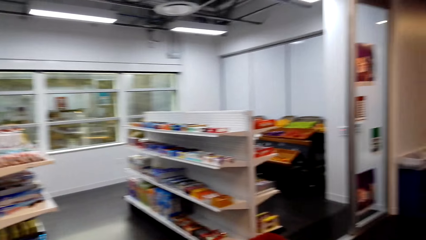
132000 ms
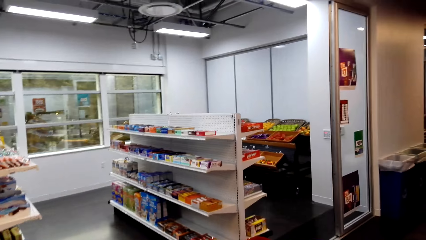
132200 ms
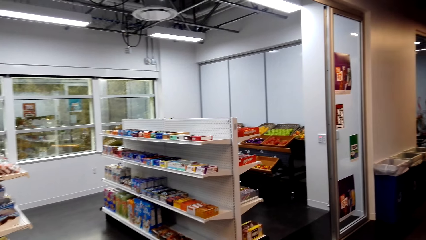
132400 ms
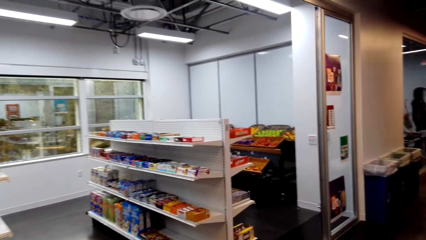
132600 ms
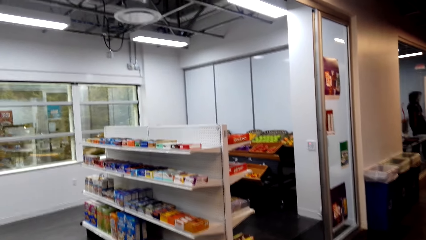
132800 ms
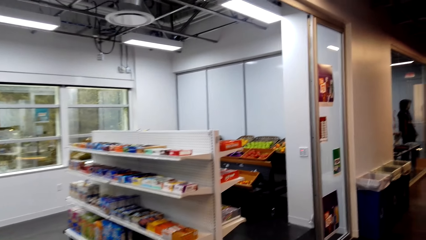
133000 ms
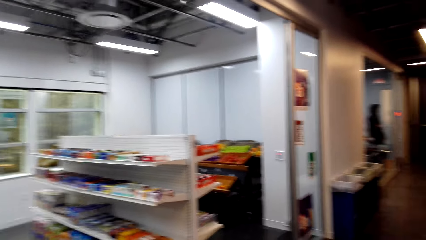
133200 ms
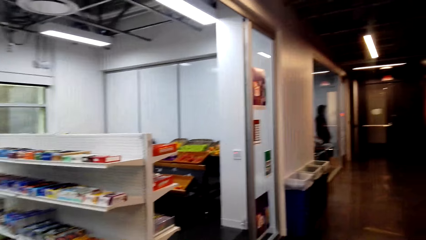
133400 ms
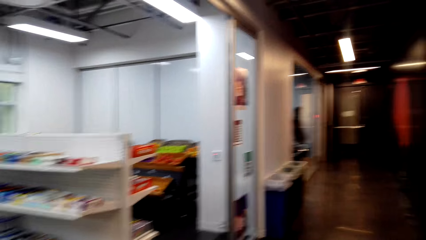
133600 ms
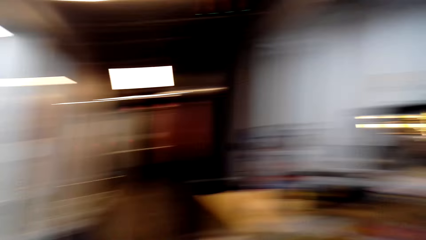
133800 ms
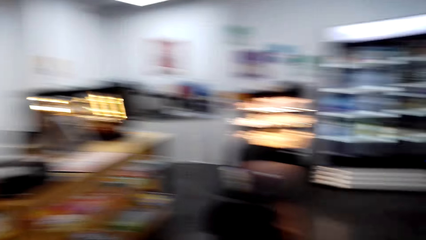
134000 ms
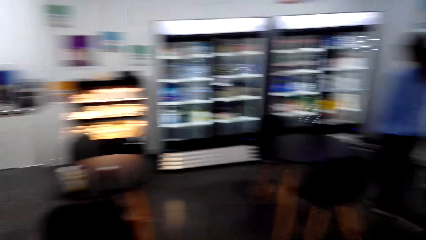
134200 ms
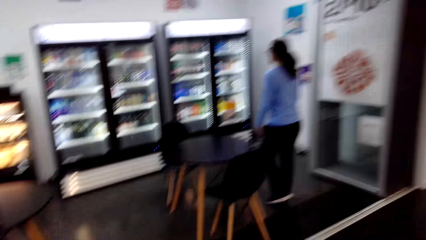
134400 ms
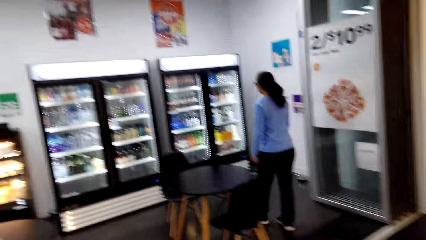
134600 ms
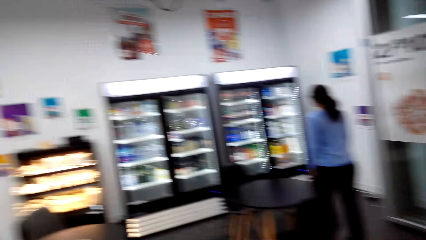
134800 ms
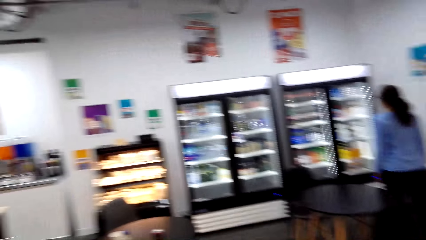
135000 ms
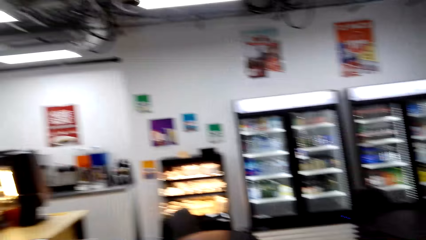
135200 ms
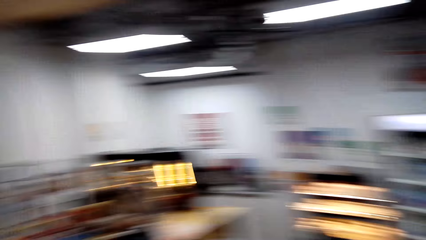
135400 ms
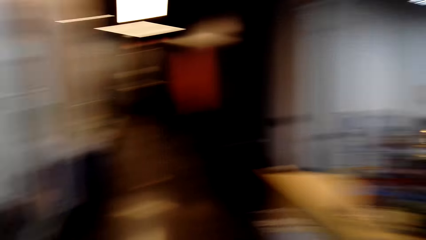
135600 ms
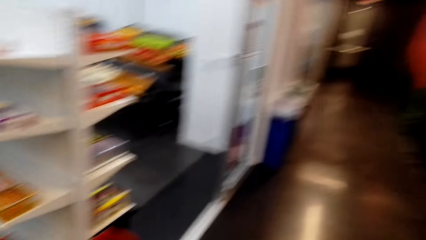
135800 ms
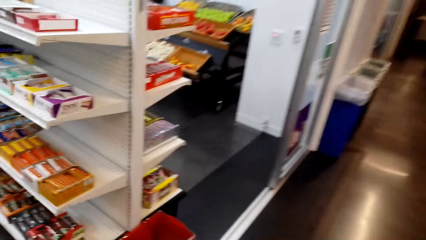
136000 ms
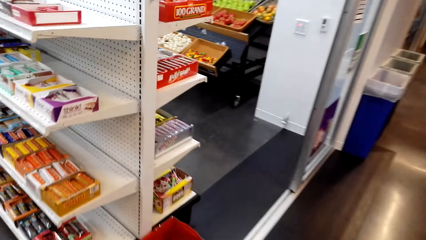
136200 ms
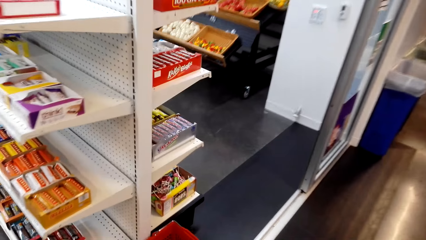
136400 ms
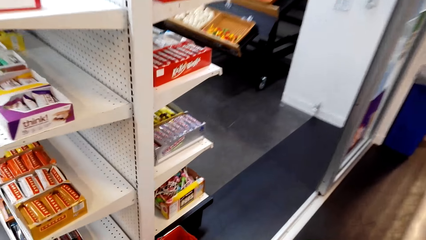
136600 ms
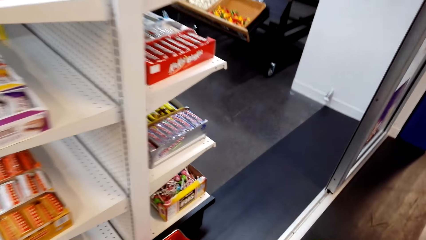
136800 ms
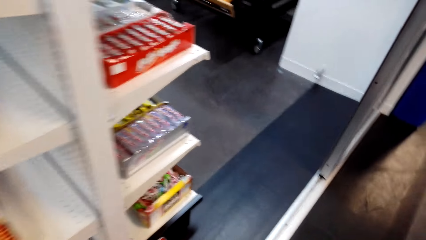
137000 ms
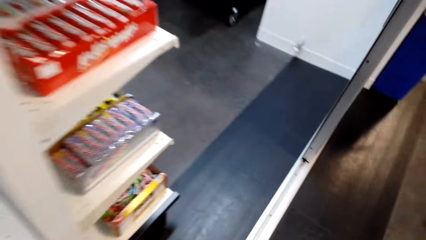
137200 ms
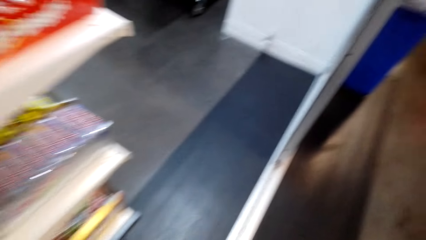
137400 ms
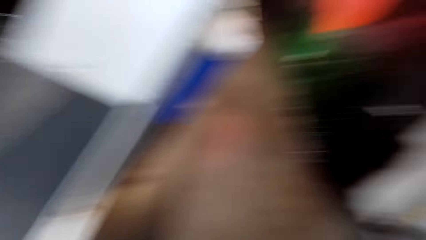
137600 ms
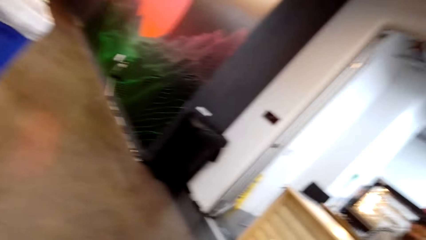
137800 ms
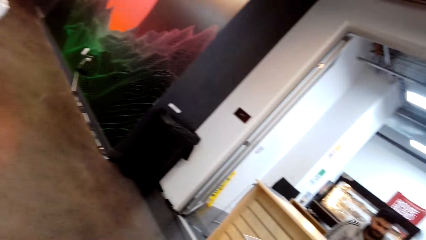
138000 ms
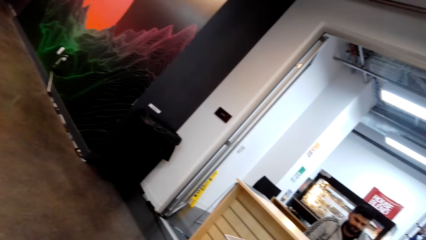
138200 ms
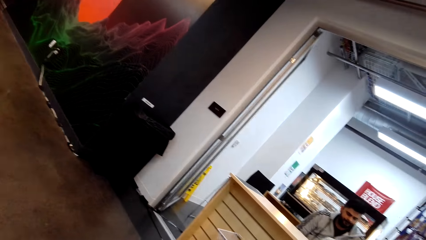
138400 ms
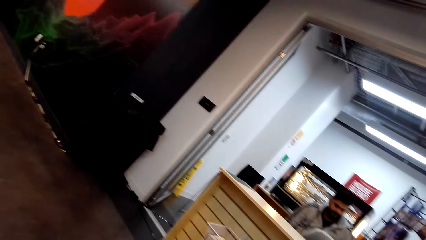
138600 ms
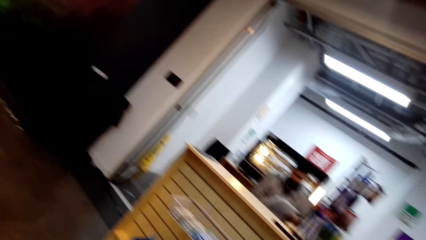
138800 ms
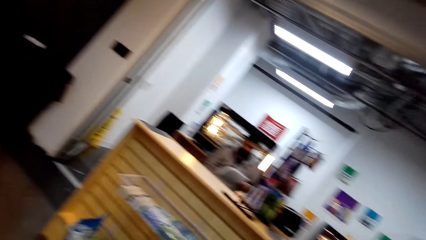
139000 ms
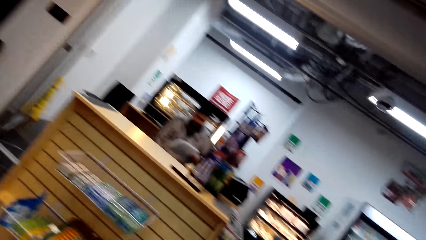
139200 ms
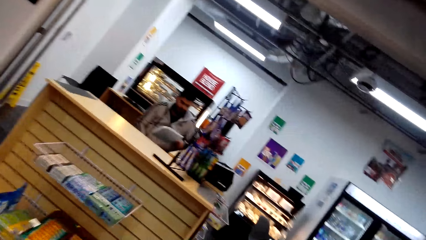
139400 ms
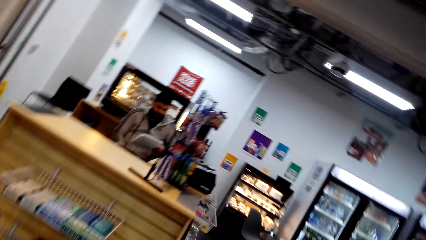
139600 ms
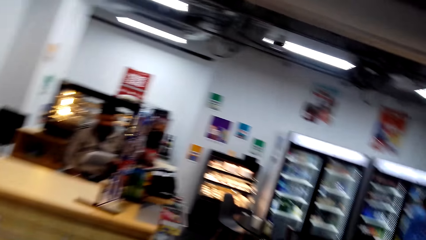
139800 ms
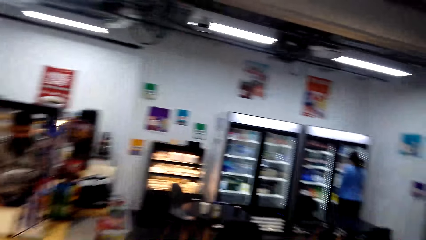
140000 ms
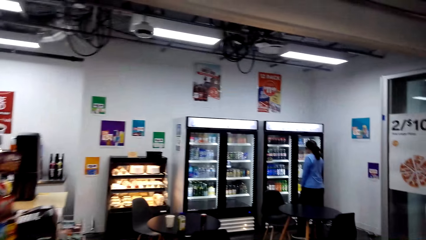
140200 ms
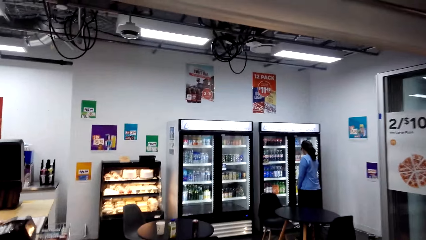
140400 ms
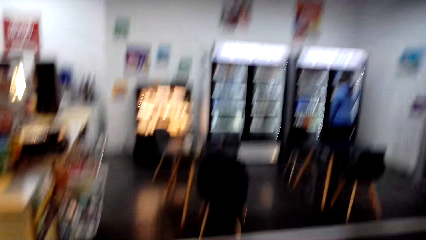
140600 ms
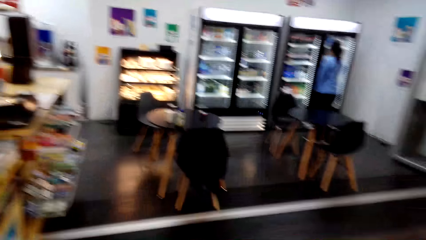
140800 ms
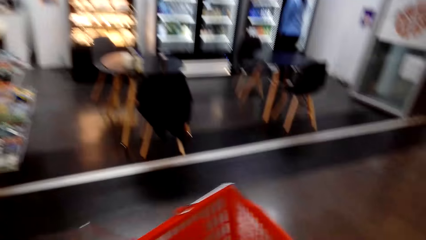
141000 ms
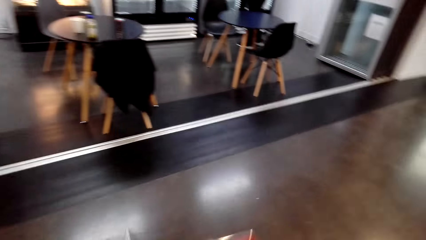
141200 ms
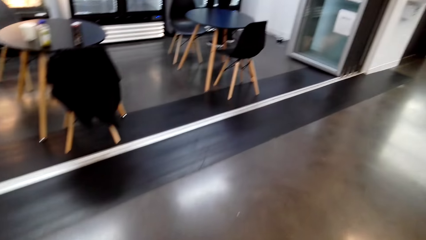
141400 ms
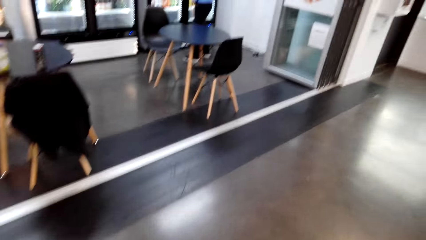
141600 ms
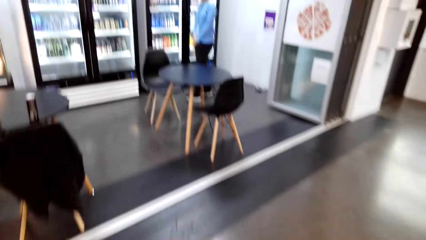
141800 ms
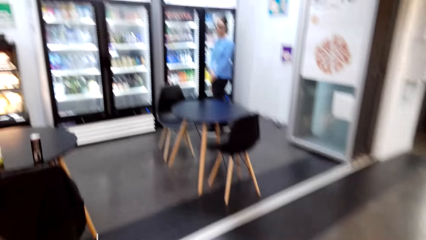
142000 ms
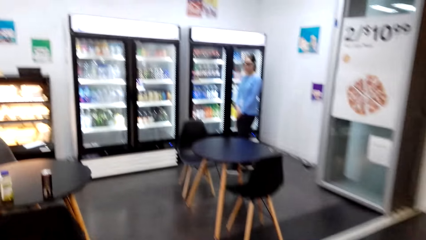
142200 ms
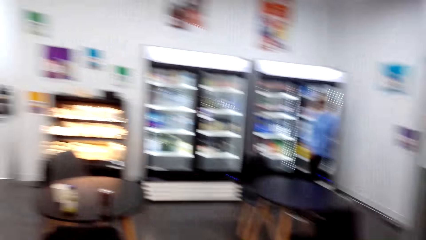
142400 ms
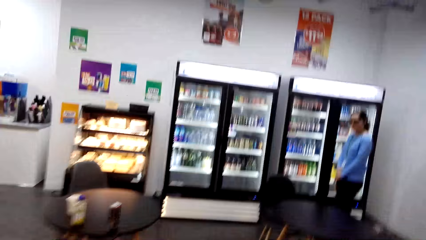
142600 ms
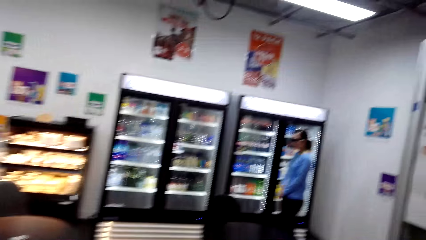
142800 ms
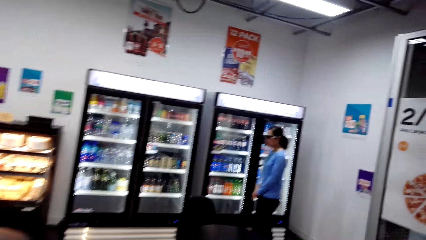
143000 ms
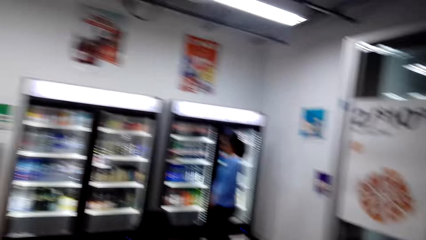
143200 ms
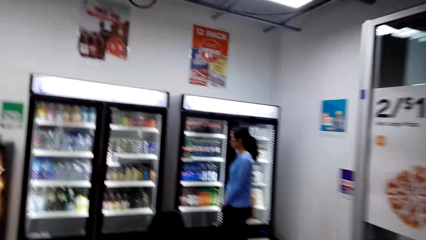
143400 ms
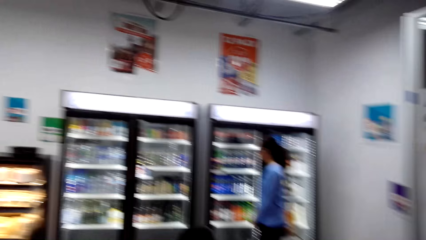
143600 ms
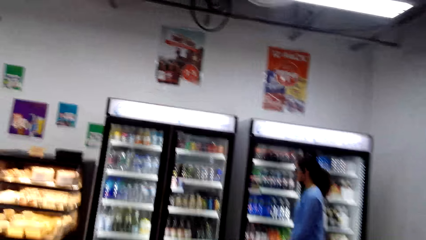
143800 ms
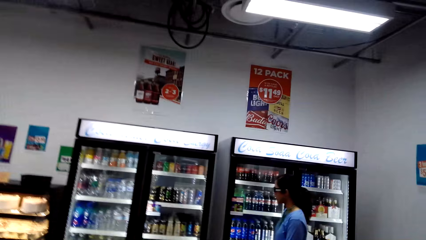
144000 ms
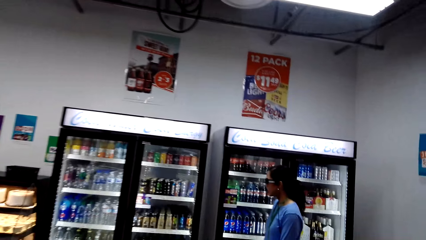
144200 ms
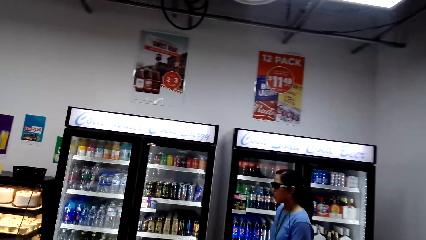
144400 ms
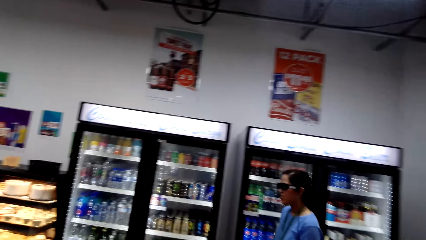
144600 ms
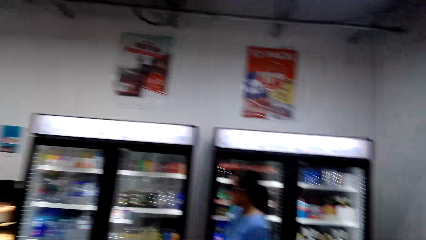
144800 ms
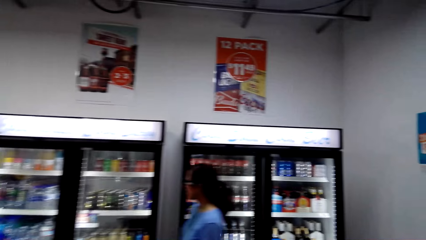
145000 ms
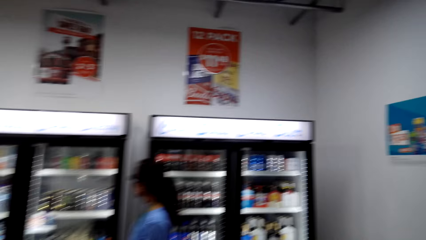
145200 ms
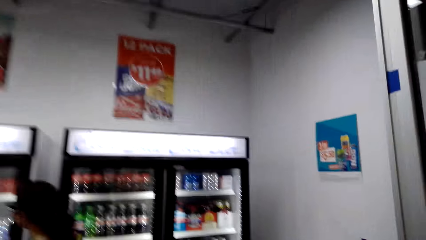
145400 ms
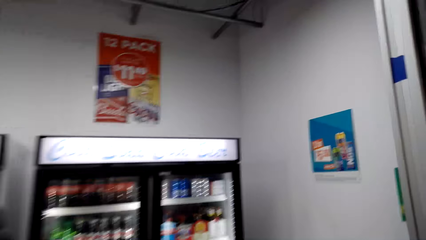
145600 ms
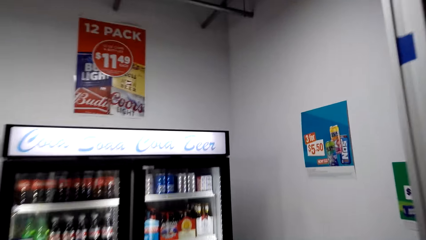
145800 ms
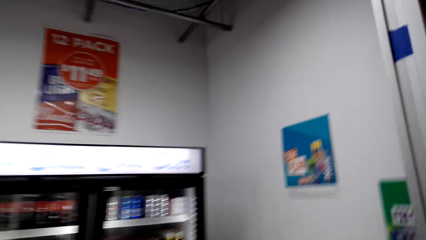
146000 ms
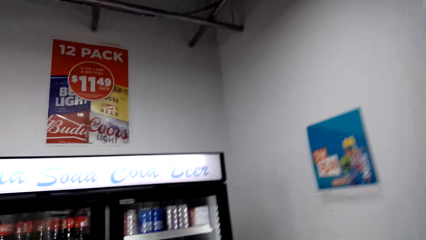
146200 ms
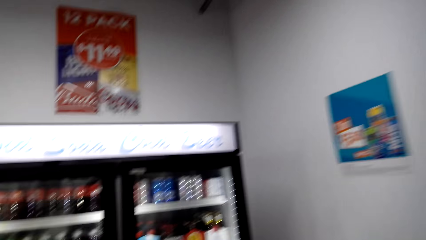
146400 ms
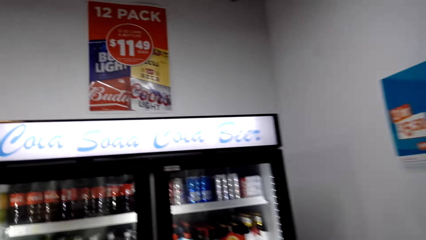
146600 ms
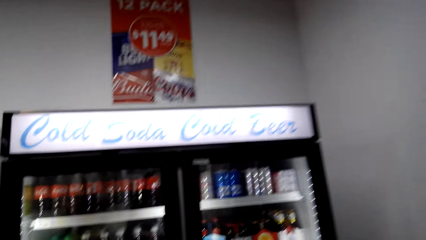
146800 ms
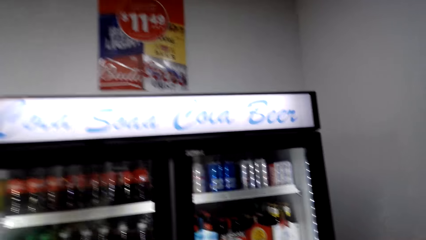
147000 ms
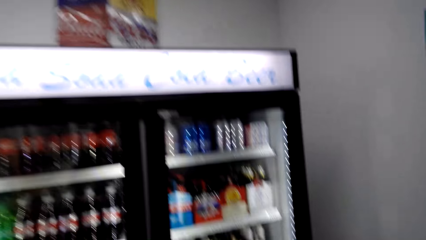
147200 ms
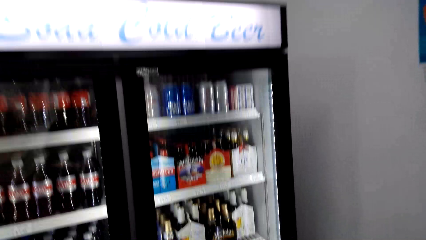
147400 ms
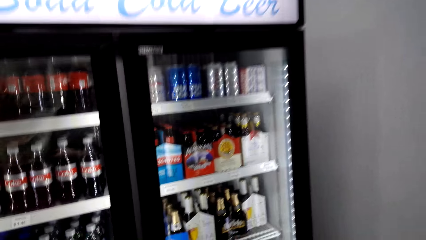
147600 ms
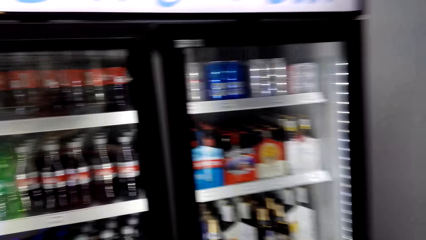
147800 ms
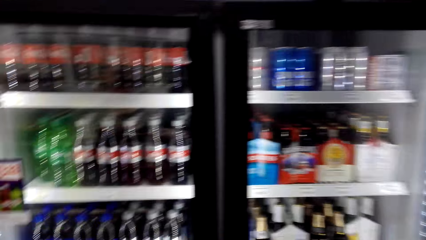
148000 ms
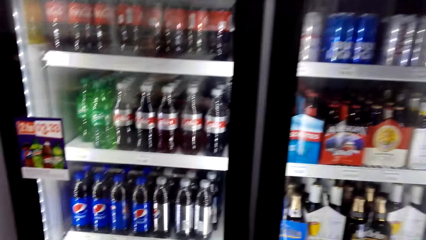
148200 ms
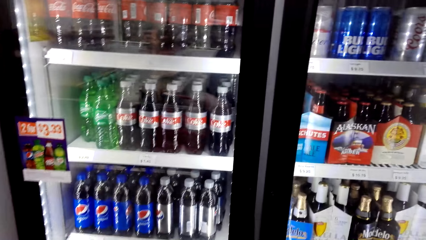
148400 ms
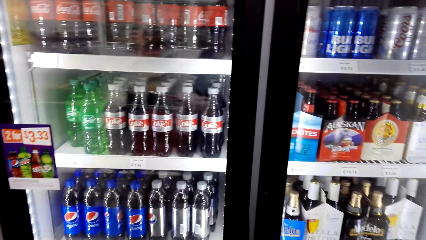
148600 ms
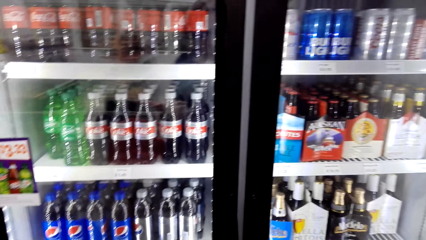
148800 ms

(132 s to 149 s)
The camera wearer walks around the supermarket. They pick up a shopping basket. They walk around the supermarket.
